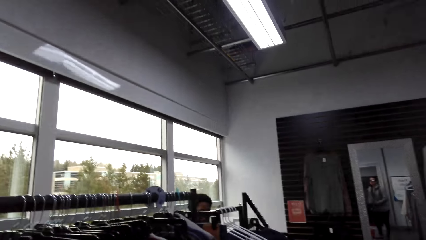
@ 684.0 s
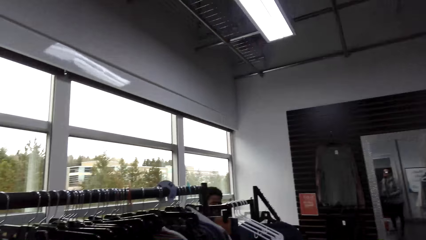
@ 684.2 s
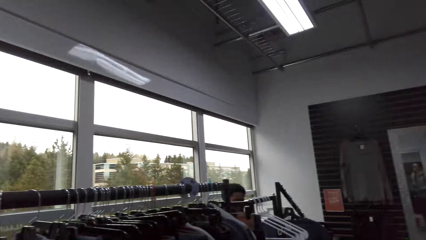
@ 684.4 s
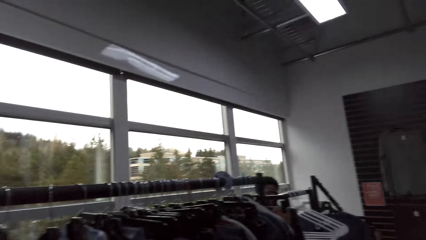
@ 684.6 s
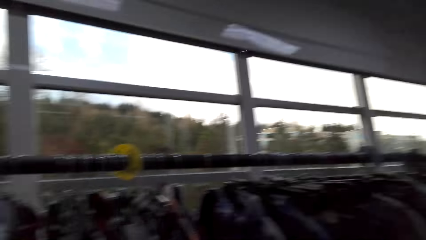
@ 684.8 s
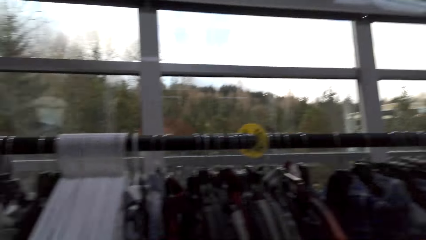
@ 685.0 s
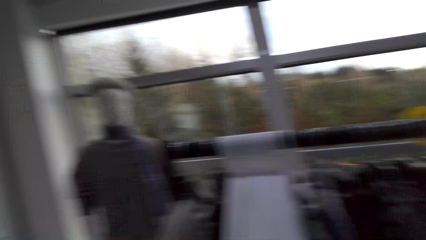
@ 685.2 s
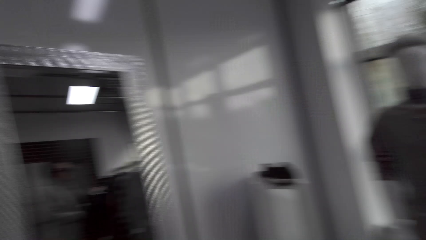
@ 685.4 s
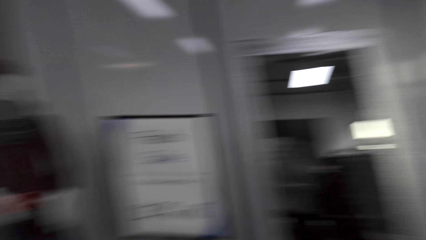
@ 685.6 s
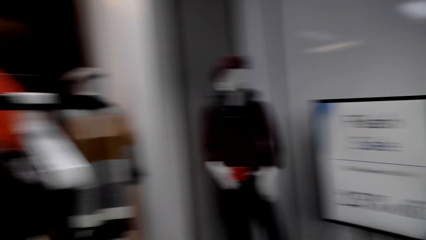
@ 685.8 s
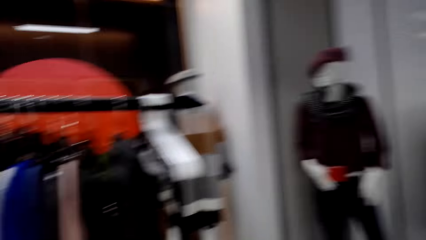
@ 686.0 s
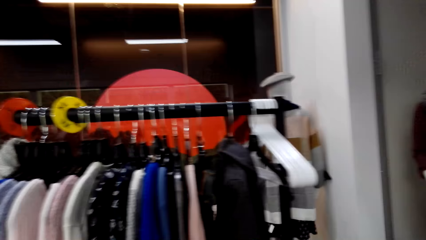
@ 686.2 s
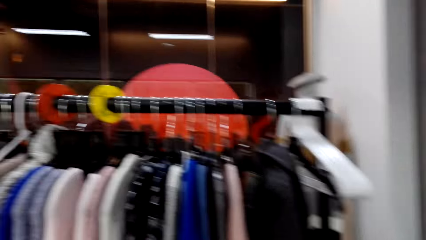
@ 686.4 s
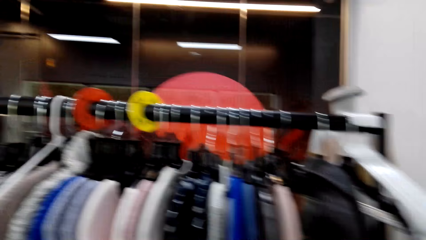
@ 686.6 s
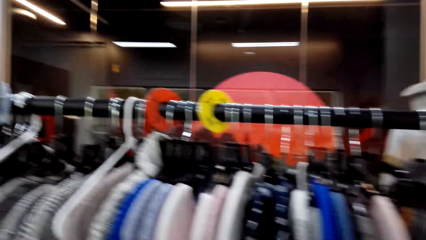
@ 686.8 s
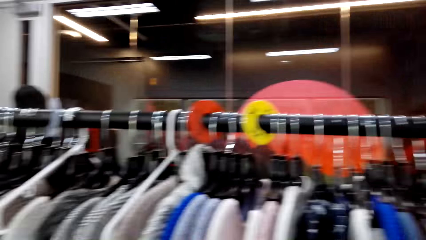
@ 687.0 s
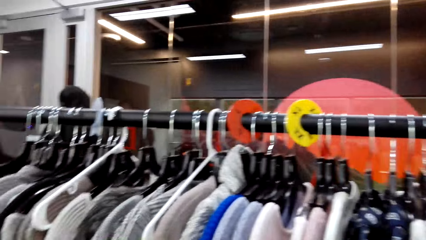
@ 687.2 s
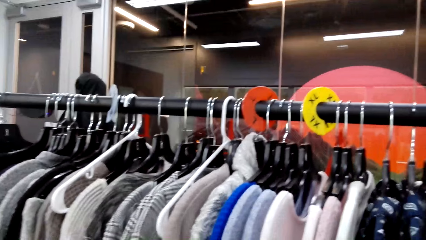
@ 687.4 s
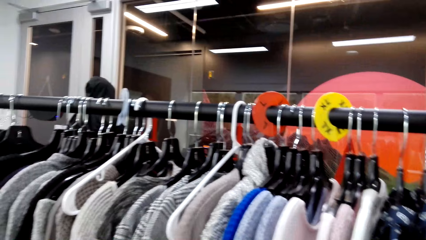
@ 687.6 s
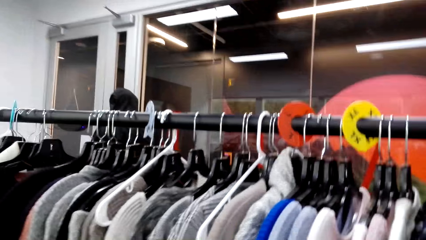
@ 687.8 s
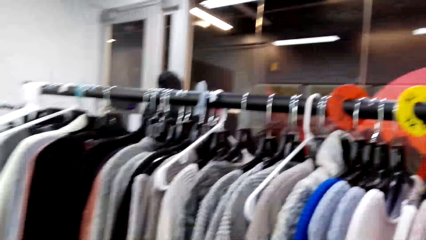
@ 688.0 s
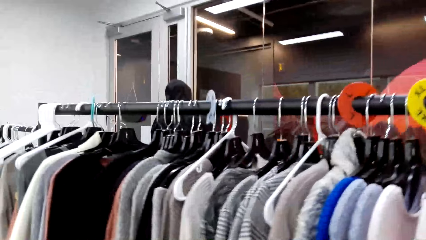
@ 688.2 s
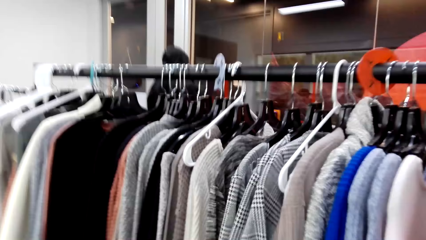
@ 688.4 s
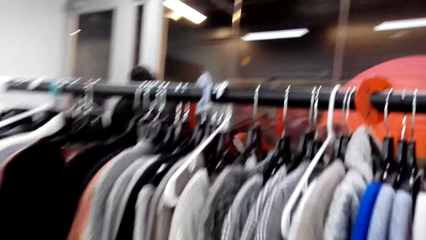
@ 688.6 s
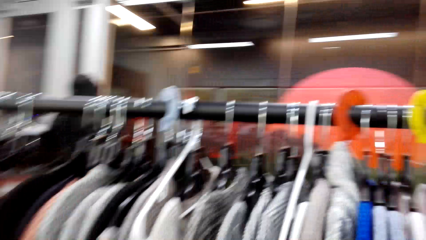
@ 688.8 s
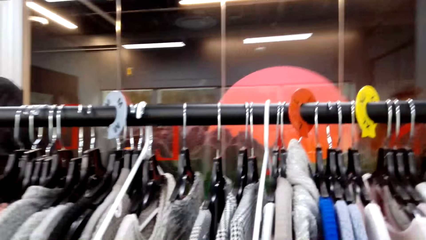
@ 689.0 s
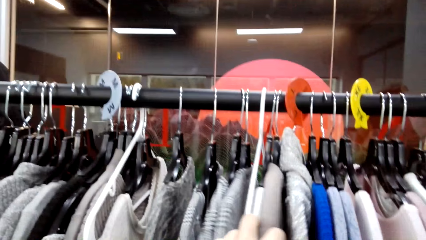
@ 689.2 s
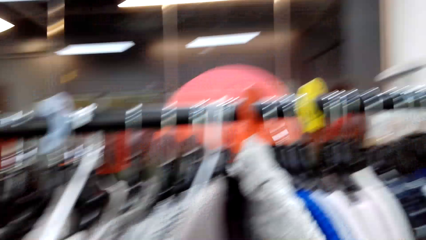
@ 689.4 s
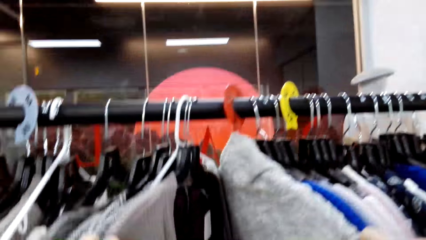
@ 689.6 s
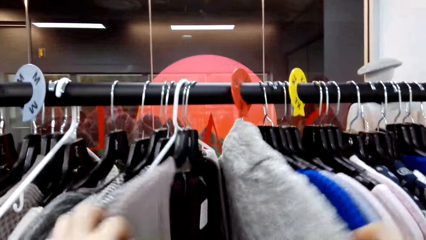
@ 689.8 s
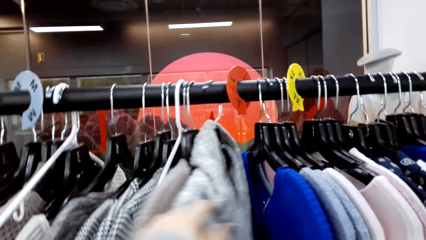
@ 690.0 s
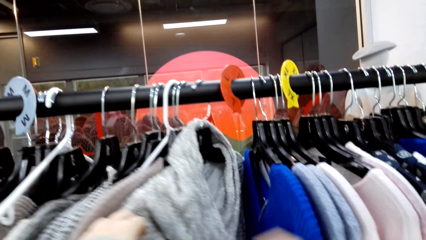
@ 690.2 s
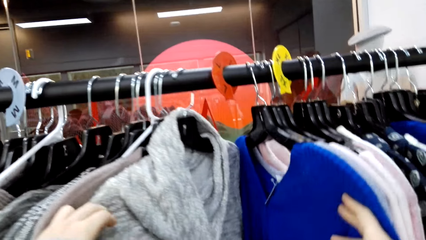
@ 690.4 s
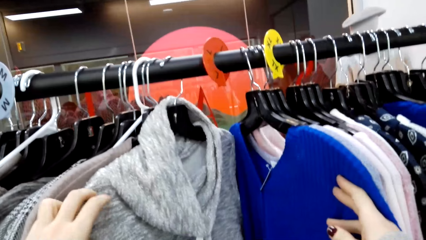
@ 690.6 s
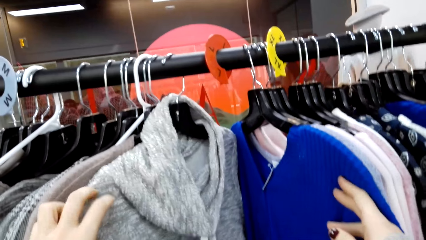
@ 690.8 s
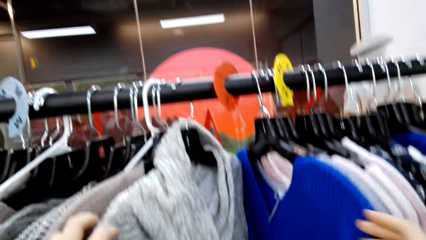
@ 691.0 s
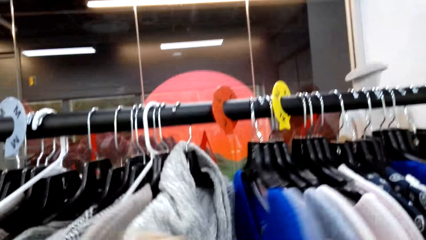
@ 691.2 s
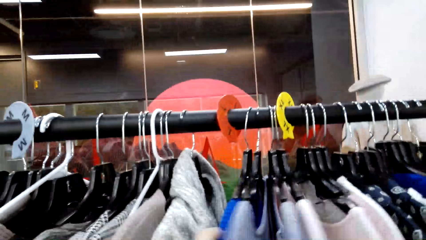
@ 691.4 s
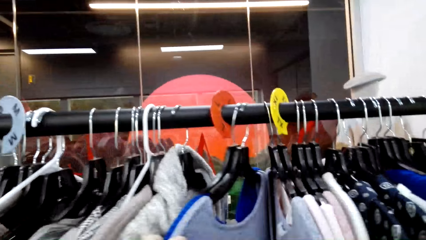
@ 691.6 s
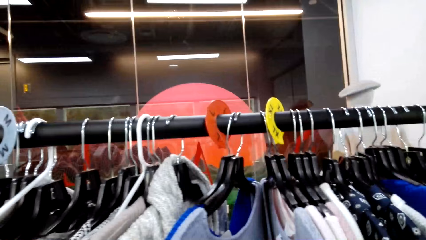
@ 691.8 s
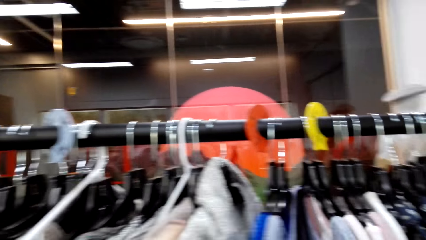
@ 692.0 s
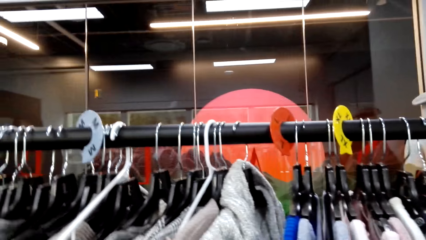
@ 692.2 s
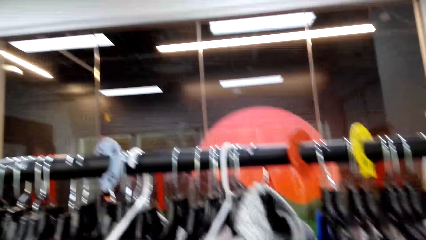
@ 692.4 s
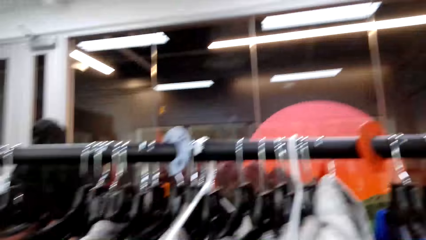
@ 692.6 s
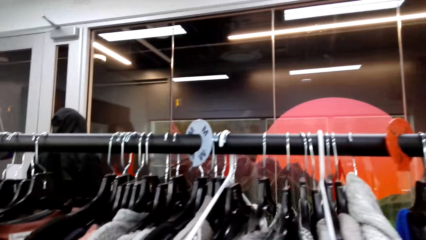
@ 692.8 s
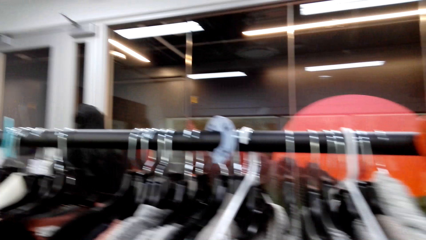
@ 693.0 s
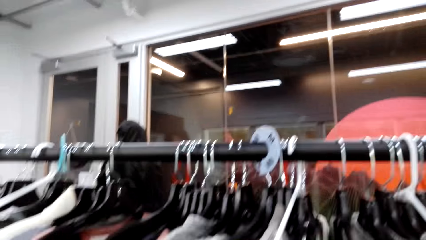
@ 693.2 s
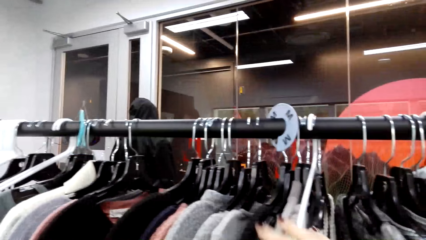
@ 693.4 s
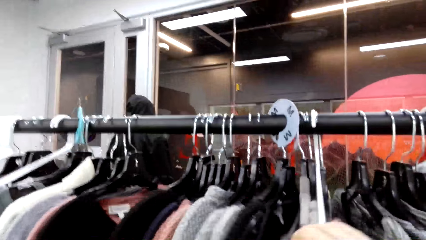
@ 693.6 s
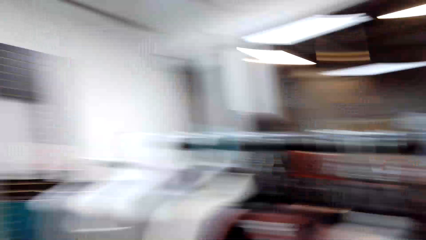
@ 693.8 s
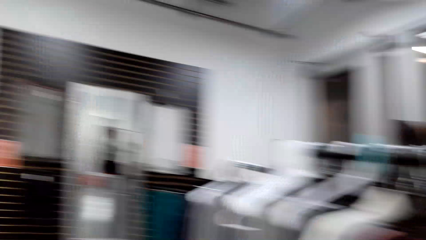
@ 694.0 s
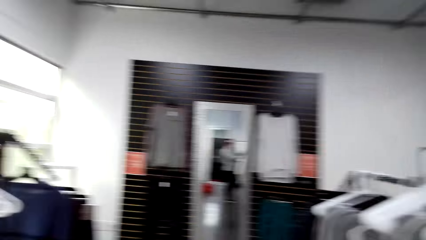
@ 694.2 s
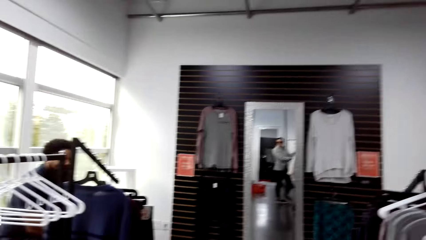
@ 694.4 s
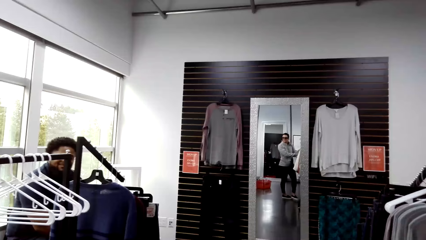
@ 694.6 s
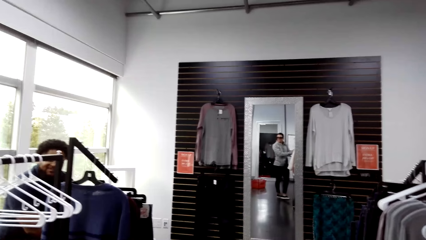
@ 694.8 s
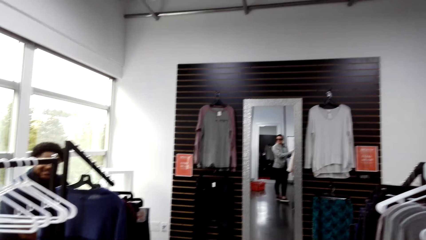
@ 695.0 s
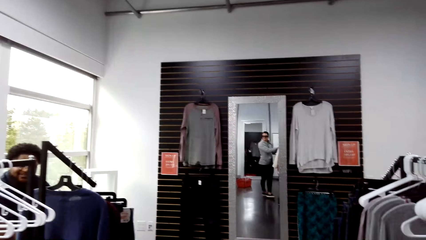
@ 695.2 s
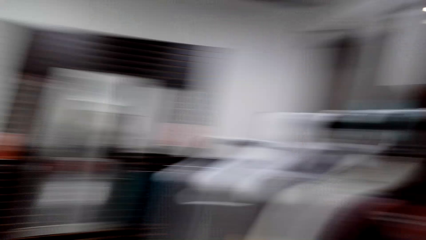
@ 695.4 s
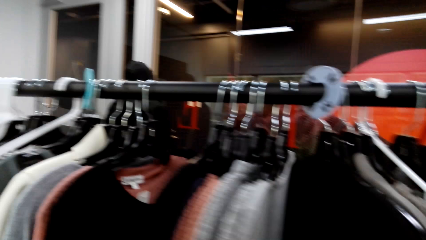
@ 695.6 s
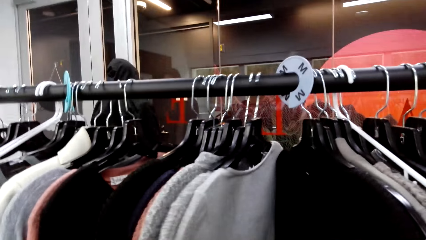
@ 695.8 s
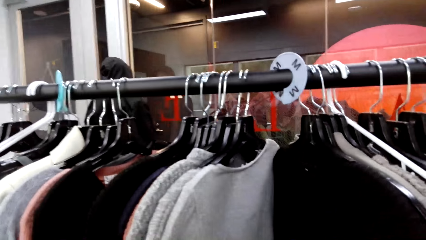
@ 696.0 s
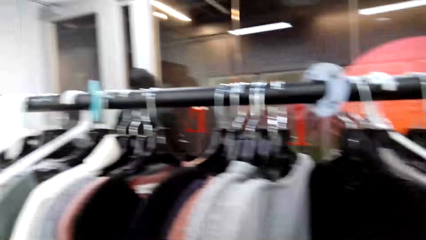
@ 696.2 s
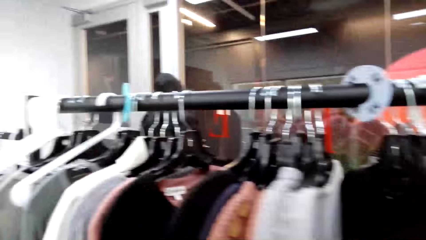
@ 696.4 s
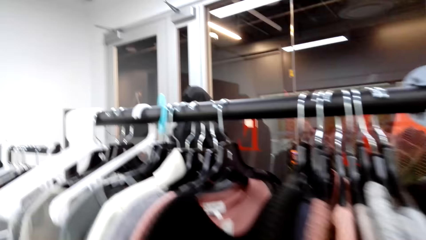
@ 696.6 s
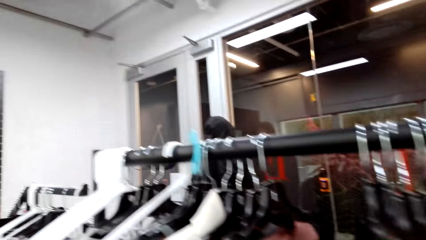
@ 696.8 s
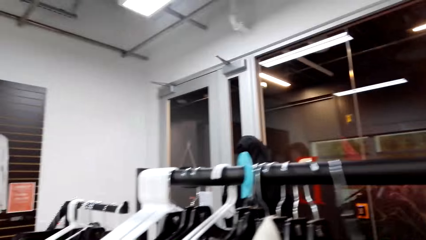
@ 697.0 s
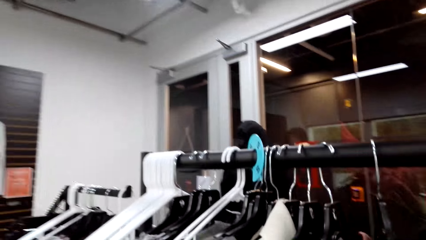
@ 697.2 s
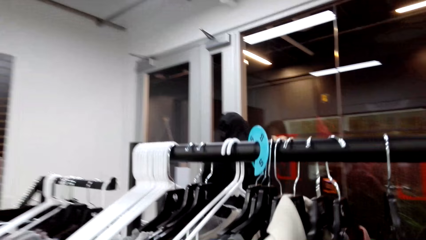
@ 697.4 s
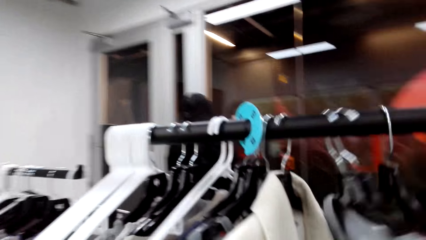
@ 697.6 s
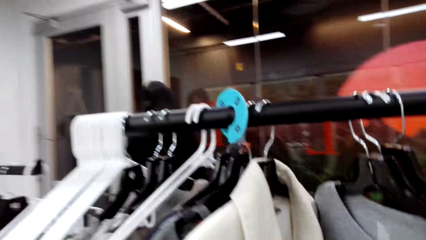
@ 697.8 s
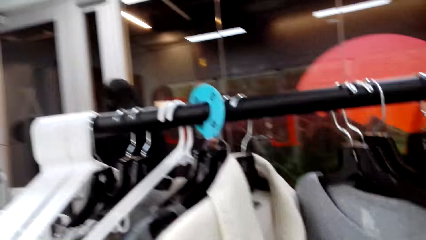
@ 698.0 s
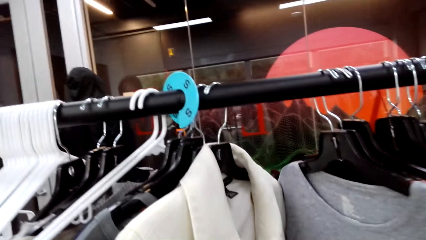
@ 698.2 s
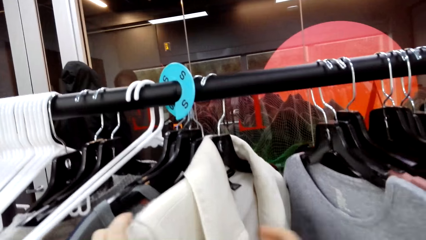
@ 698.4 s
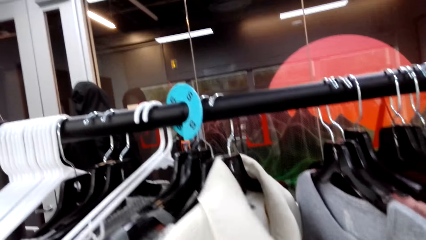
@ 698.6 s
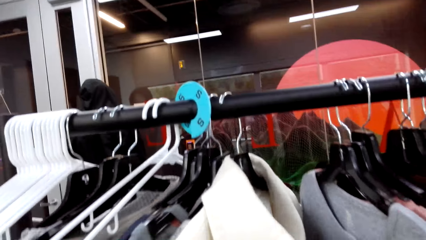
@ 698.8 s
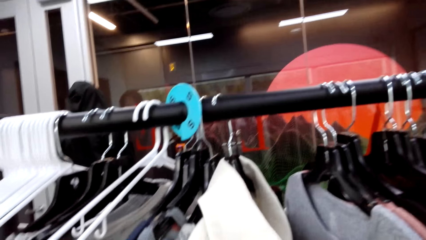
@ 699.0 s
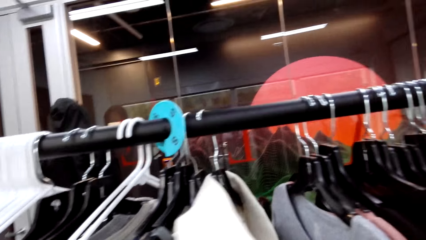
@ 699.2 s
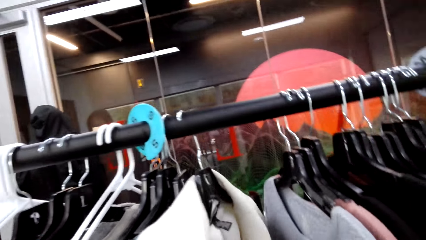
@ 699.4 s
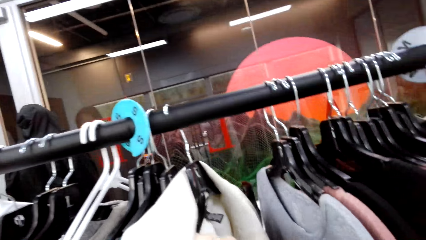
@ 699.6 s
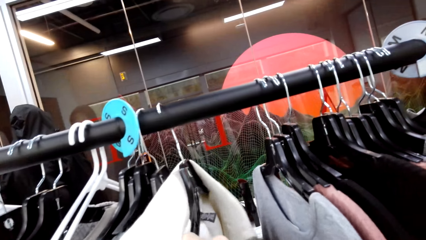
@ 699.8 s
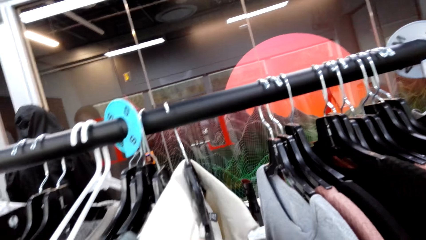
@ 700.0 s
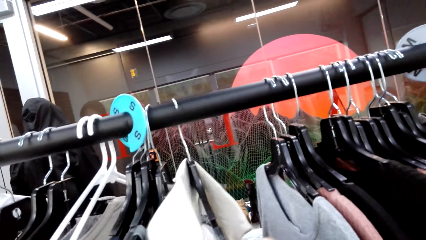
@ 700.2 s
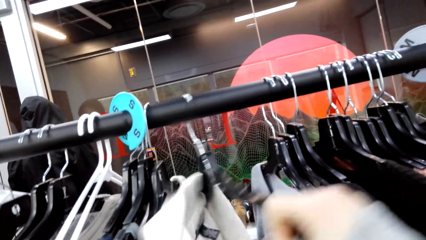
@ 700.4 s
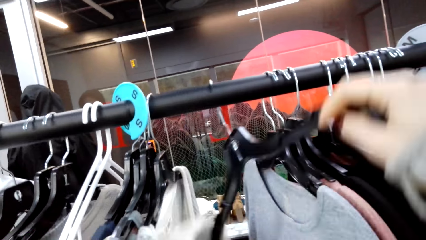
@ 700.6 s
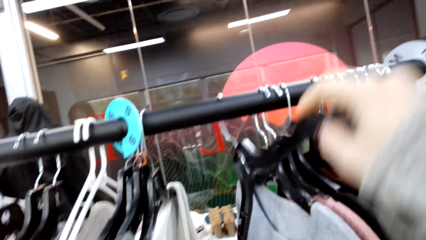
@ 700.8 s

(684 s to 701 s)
The camera wearer stares at the blouses. They move a cloth on the display. They touch the blouses with both hands. They look to the side. They move cloths.
